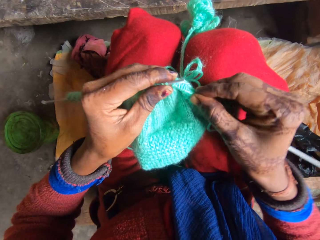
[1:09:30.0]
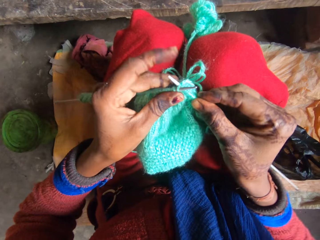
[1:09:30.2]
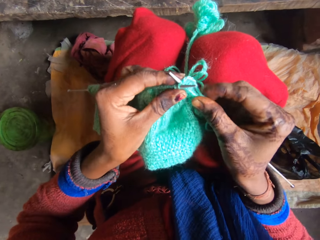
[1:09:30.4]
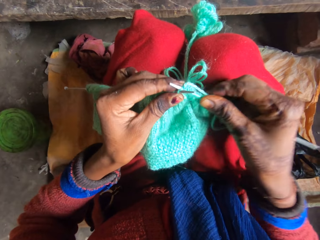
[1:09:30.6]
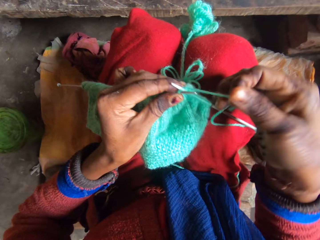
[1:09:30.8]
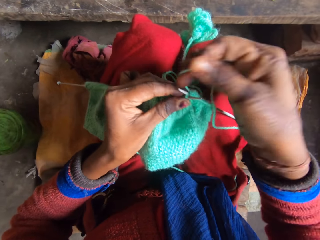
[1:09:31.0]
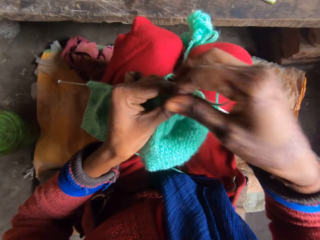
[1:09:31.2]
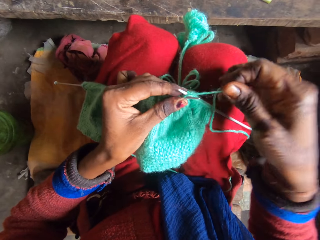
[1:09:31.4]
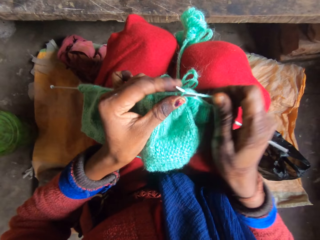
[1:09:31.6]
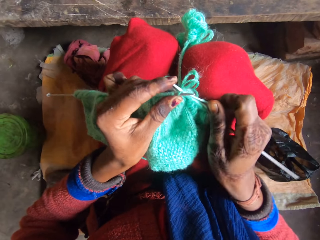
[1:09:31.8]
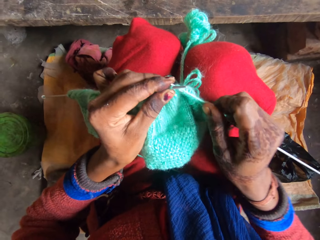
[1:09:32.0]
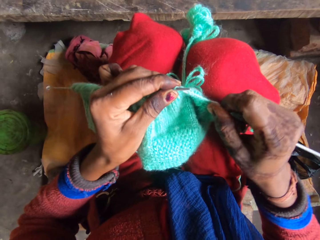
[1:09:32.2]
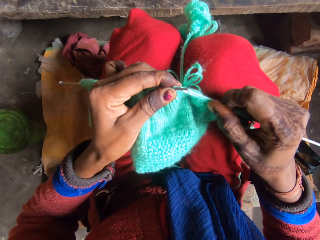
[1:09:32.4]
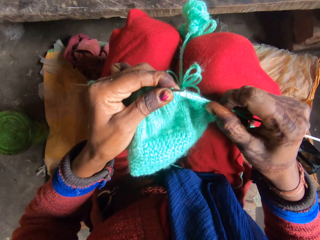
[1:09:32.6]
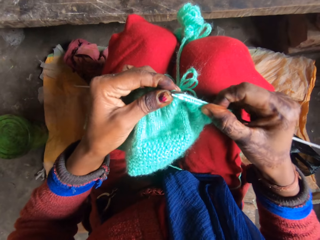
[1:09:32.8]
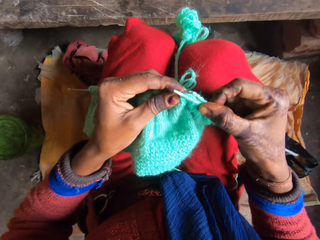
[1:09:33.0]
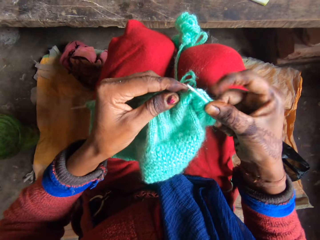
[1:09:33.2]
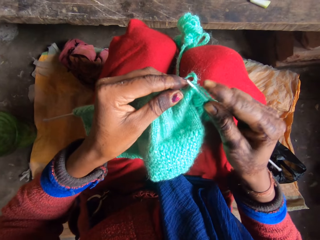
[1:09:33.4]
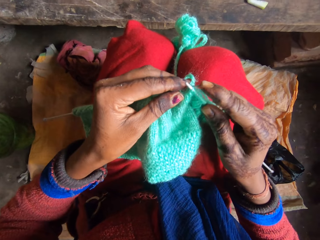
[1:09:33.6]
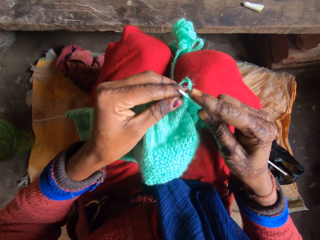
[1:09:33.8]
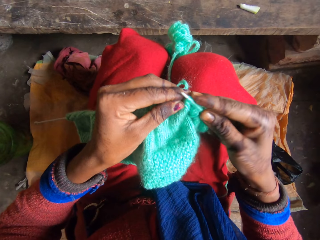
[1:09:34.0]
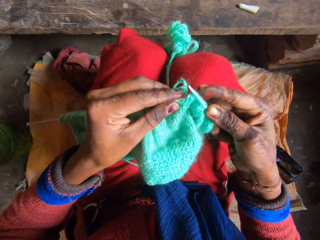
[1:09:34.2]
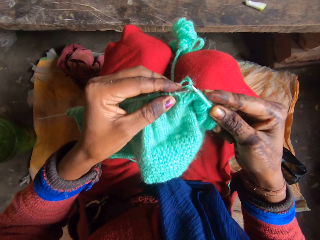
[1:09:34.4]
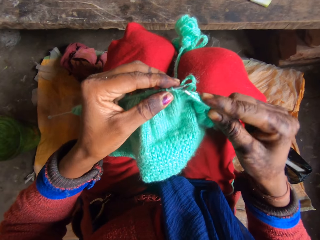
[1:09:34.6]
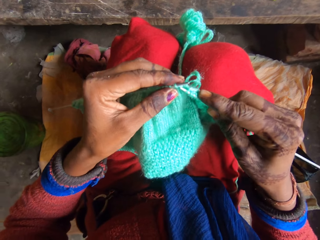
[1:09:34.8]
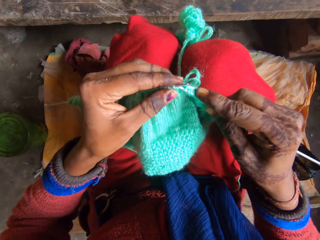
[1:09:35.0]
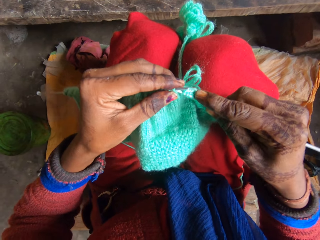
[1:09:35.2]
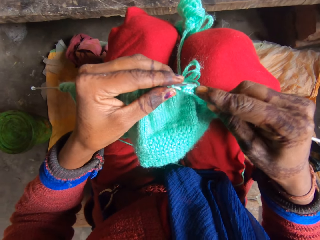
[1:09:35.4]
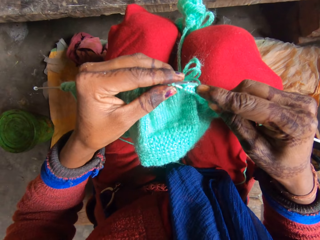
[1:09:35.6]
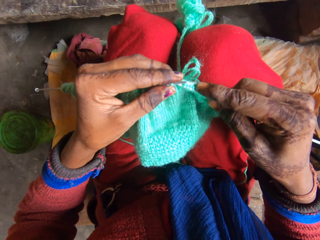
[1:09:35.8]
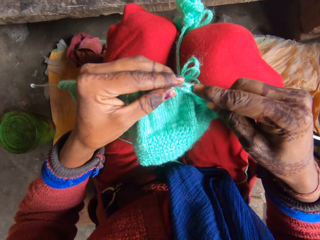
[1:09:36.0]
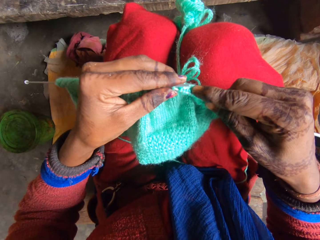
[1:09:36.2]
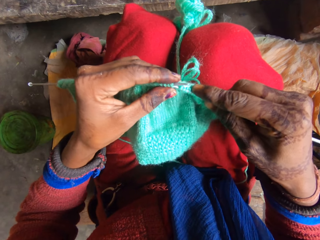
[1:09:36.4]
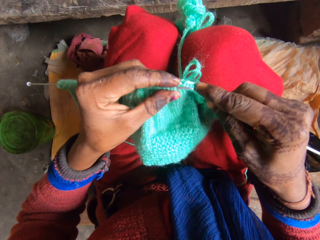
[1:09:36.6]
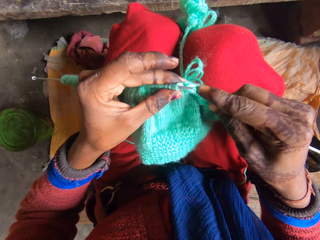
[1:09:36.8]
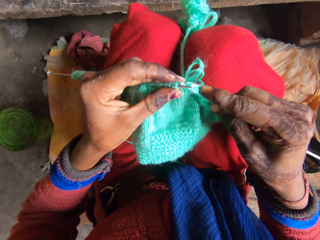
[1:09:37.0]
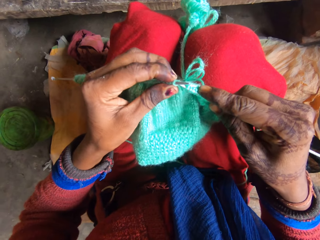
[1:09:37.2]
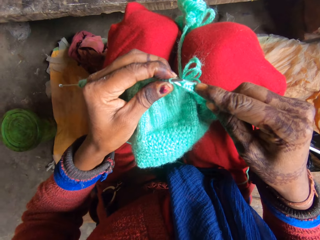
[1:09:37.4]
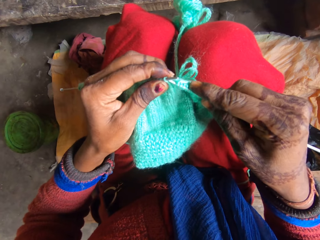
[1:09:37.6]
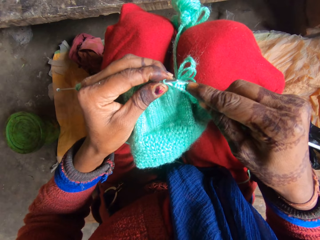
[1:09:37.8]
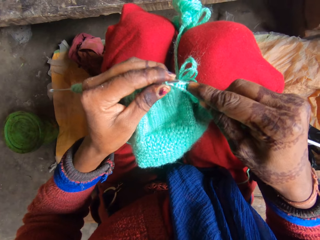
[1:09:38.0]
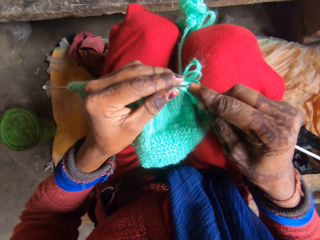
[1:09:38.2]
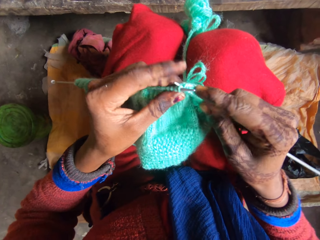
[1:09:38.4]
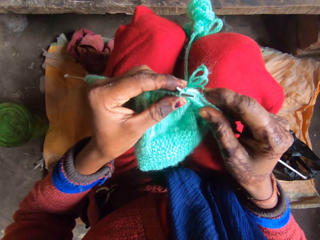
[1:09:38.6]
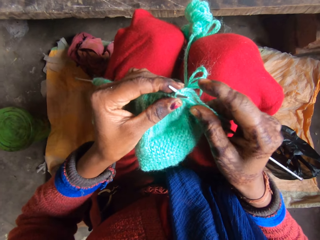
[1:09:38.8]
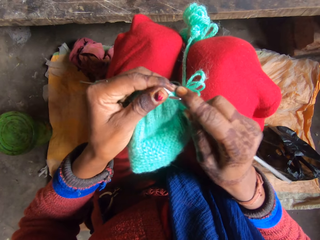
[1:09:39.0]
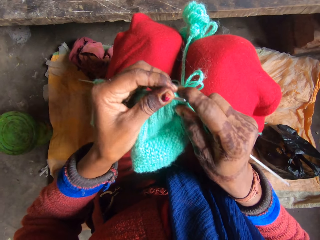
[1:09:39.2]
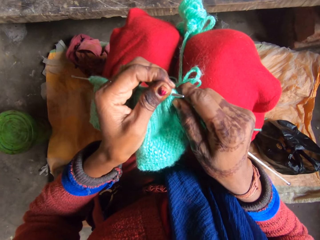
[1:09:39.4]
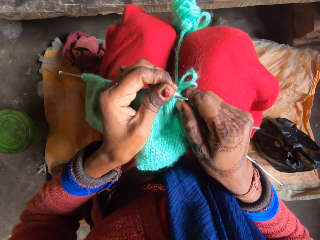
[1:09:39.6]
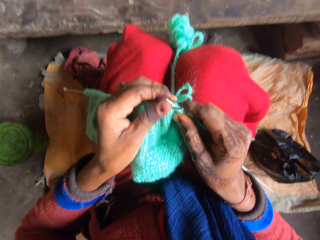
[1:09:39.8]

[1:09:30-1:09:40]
The camera wearer rolls the yarn on the needle. They knit the yarn with the needle.

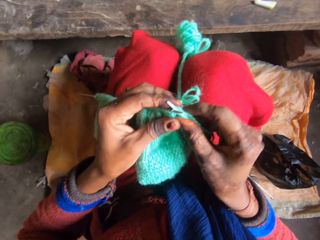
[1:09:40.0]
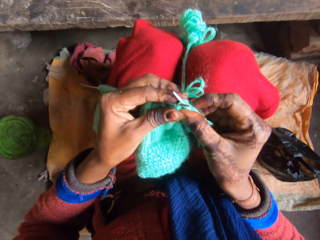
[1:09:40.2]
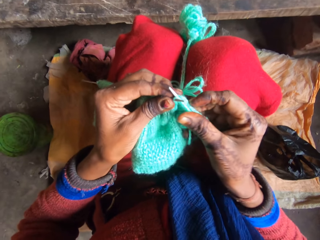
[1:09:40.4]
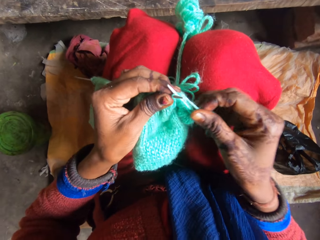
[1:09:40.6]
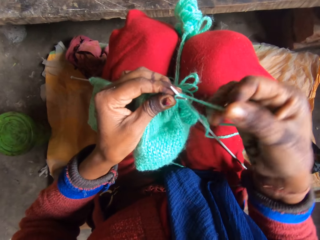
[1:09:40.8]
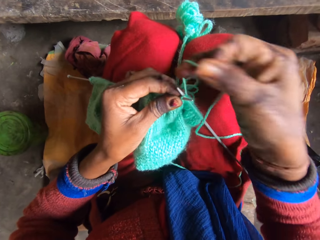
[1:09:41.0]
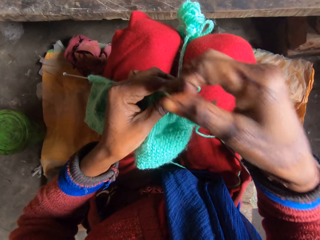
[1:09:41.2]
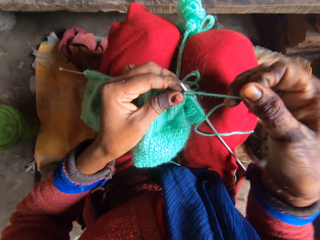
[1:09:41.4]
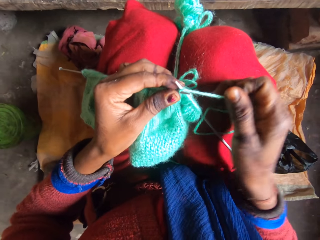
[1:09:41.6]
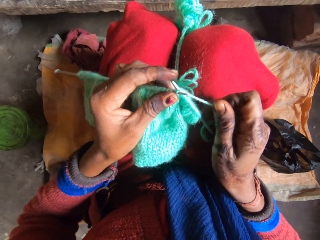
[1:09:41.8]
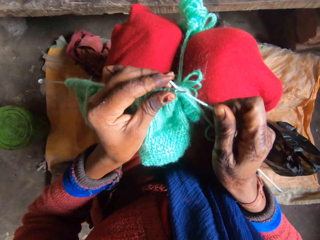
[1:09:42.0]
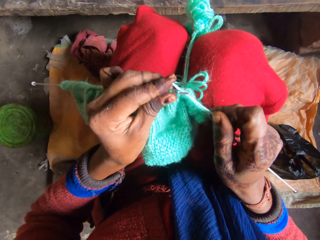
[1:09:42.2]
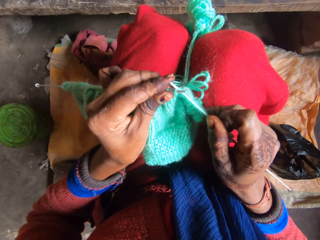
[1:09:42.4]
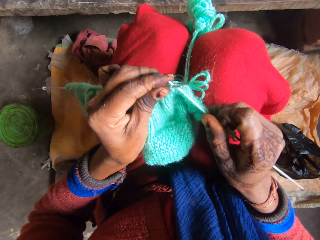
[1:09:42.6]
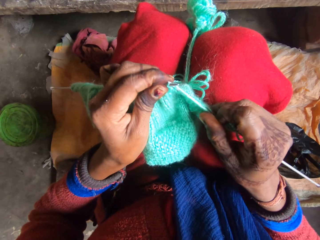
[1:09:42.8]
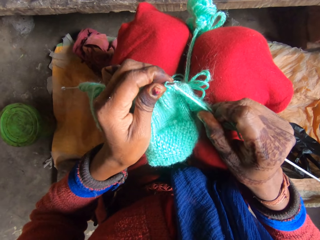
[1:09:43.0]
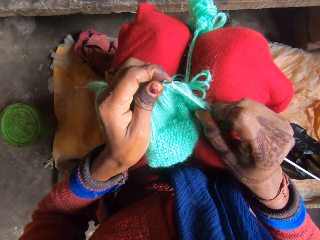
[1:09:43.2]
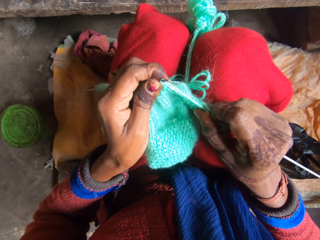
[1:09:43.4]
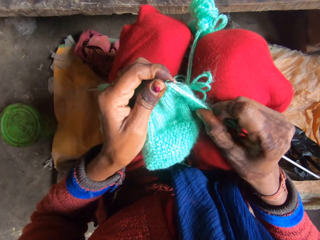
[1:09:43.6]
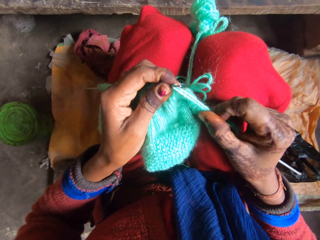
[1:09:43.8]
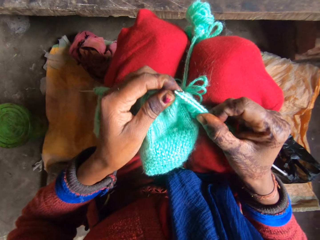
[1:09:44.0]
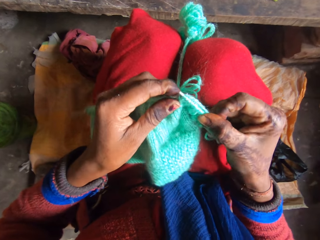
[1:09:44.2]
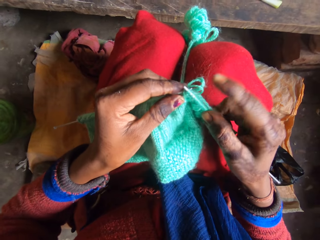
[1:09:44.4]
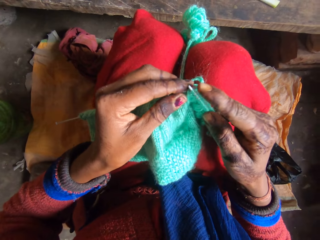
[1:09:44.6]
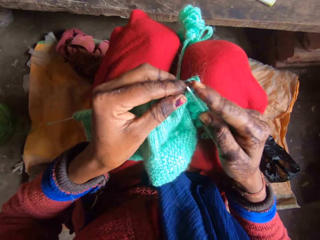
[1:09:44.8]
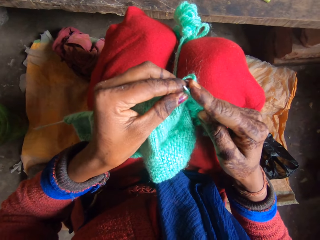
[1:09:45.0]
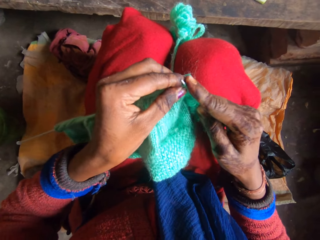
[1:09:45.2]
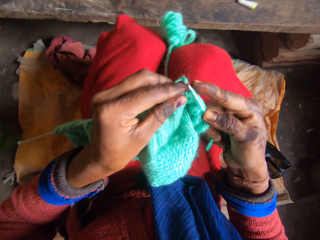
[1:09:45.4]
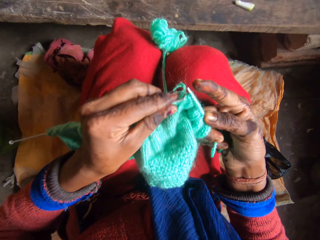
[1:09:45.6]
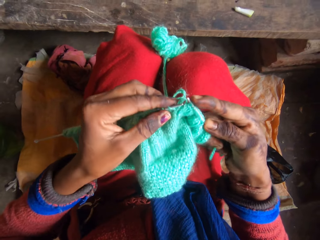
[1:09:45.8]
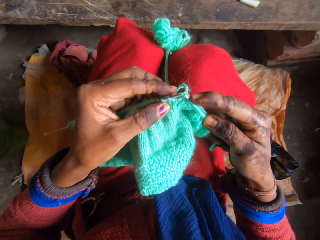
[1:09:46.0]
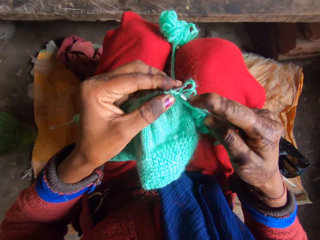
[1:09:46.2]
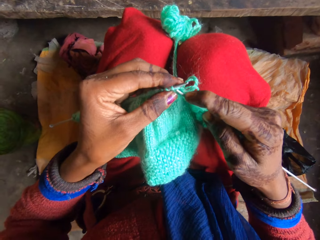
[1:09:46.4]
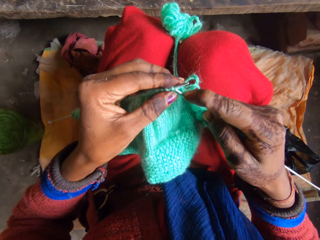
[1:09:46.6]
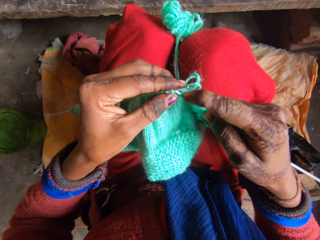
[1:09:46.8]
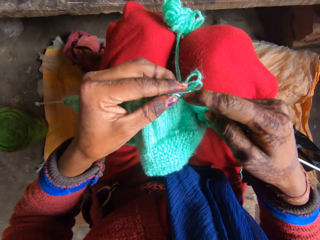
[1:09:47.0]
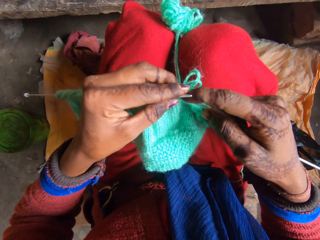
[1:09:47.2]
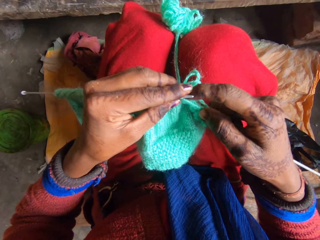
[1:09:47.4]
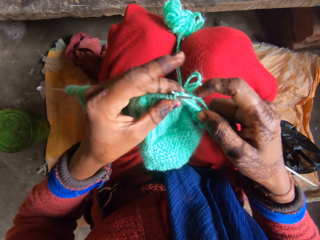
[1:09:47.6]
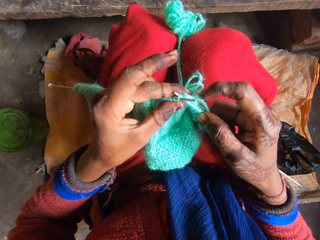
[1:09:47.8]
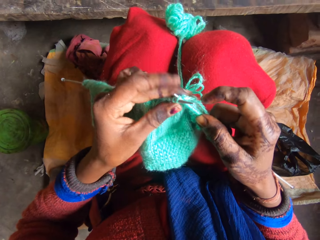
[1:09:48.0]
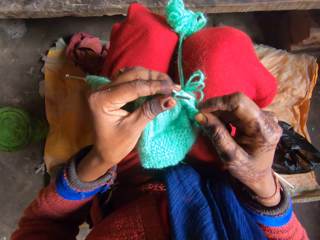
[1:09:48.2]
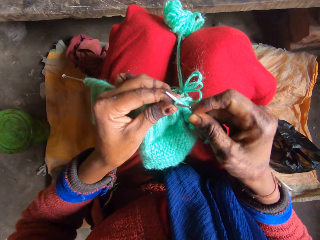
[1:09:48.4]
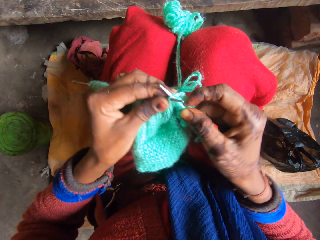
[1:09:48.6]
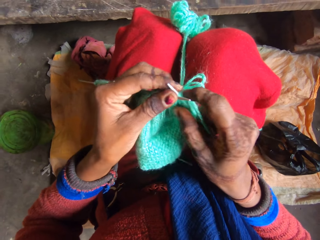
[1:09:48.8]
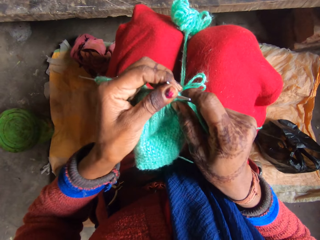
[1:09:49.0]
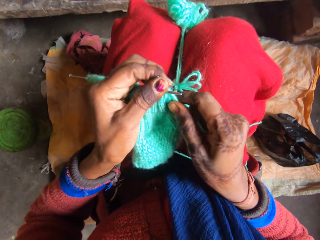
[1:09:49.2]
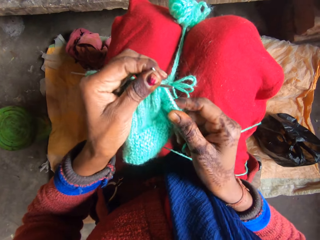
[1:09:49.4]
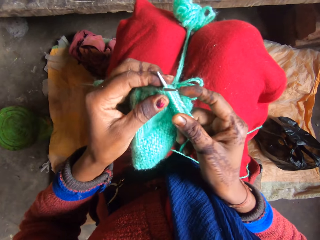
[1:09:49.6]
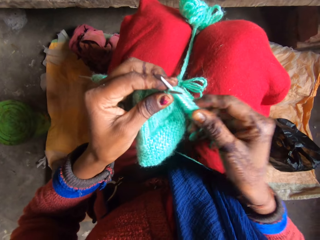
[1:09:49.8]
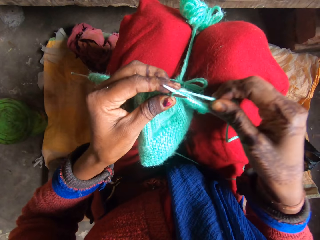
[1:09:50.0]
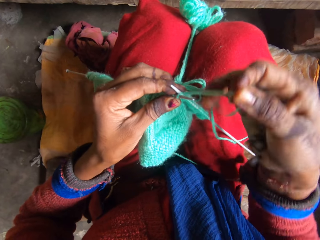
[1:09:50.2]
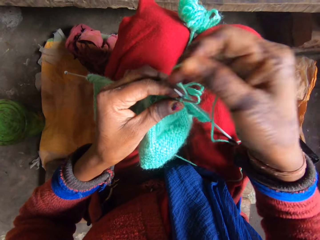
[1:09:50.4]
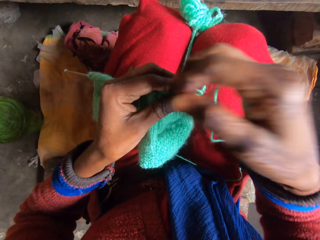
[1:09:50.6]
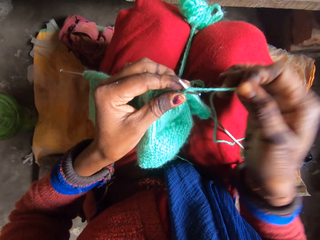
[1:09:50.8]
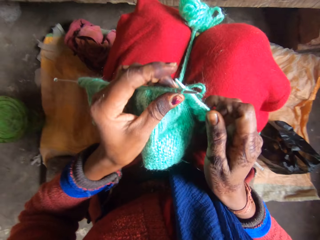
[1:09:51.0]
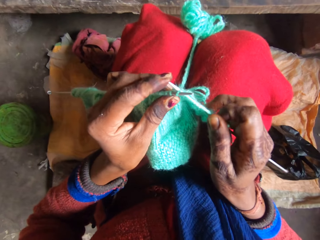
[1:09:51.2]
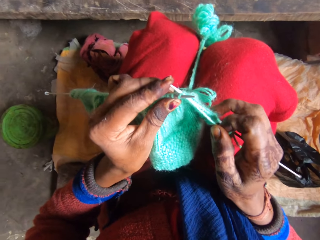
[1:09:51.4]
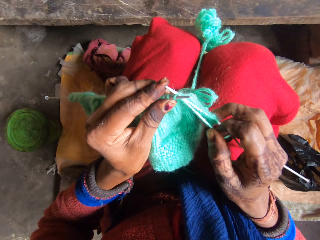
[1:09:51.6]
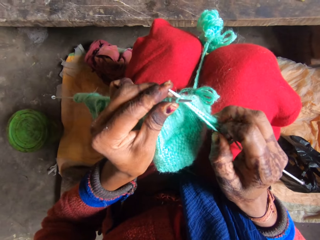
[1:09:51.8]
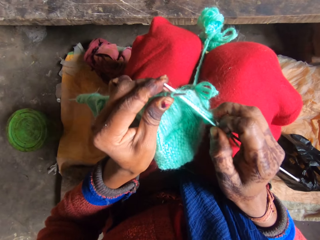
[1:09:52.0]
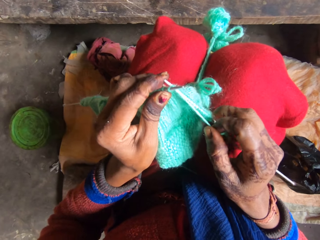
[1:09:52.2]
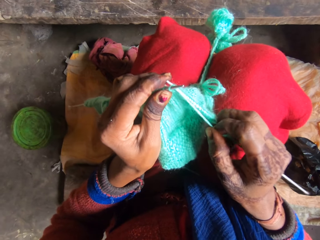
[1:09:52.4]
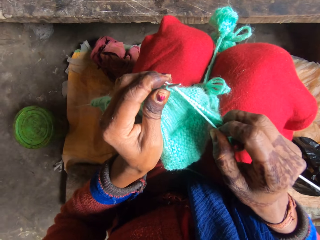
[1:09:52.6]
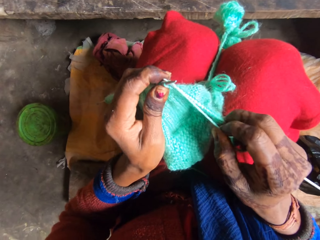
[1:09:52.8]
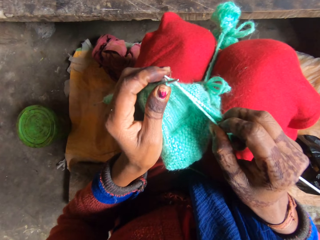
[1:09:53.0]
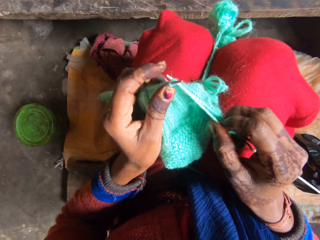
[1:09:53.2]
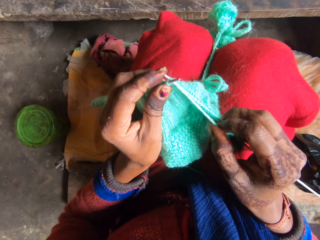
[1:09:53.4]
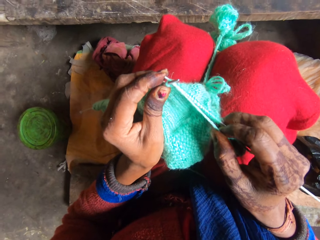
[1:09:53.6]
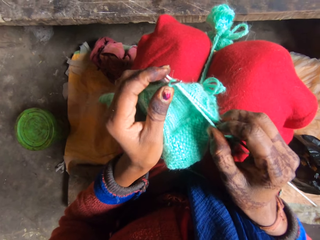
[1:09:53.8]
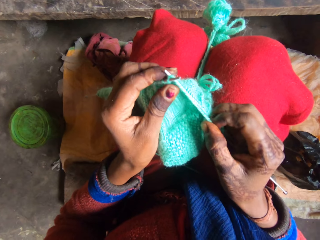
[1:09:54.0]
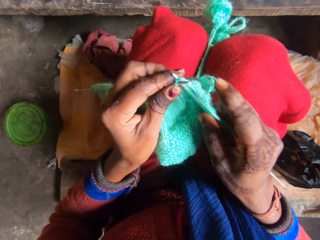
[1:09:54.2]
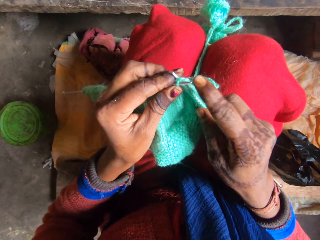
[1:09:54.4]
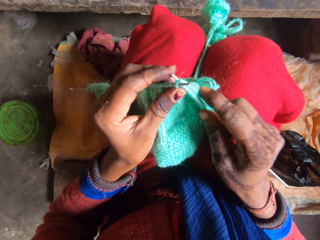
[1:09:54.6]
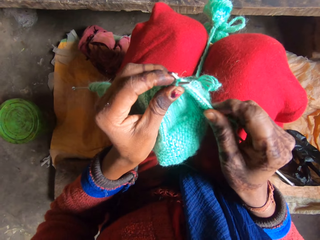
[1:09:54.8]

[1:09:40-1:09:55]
The camera wearer rolls the yarn on the needle. They knit the yarn with the needle. They roll the yarn on the needle.
